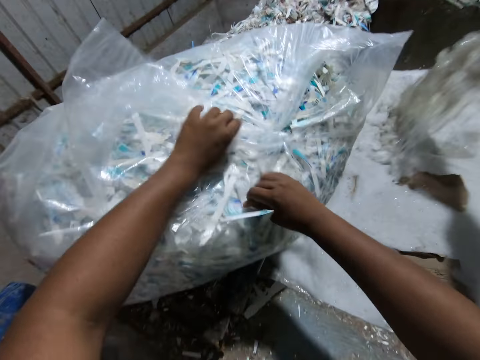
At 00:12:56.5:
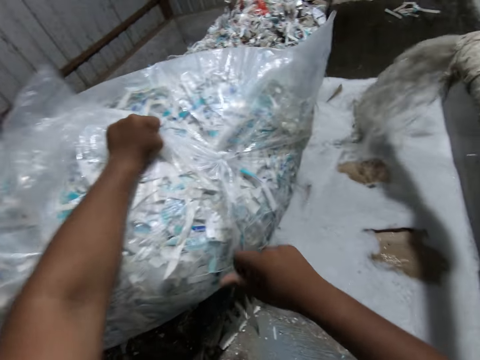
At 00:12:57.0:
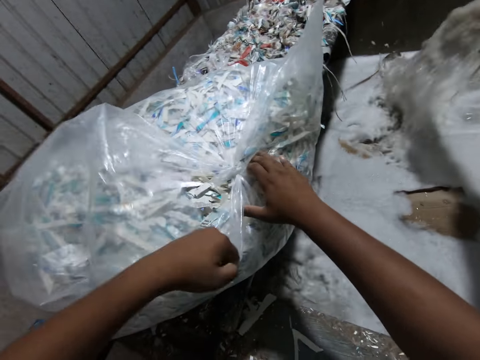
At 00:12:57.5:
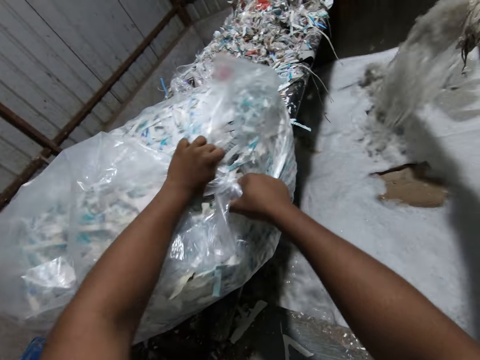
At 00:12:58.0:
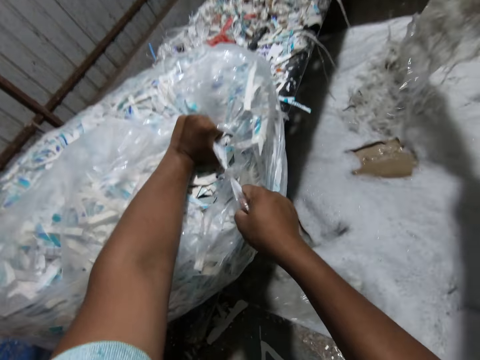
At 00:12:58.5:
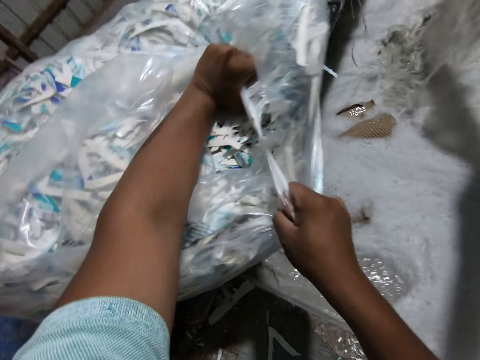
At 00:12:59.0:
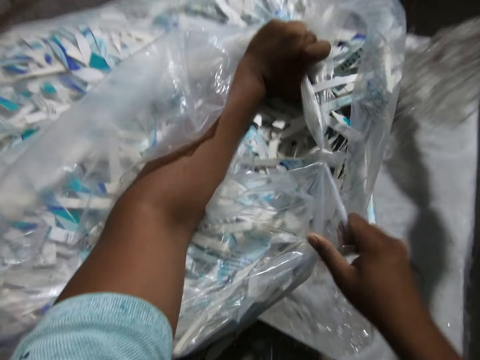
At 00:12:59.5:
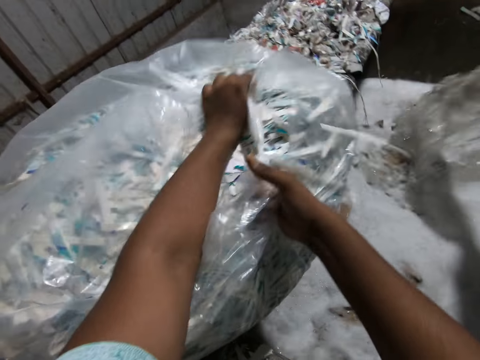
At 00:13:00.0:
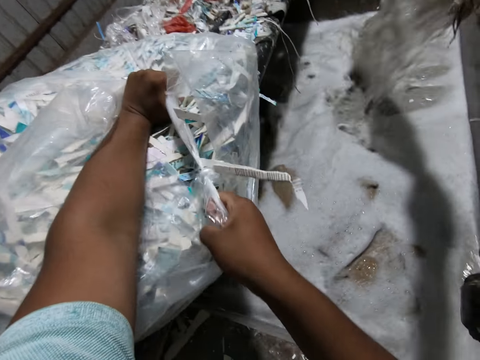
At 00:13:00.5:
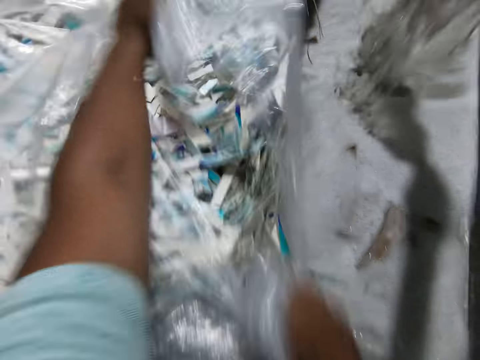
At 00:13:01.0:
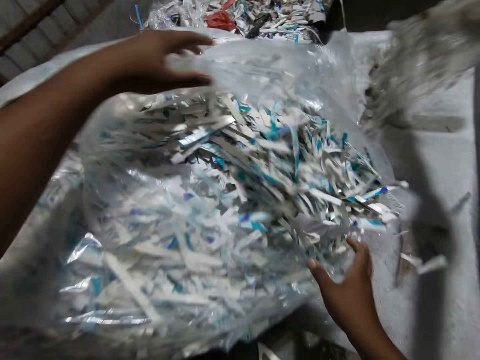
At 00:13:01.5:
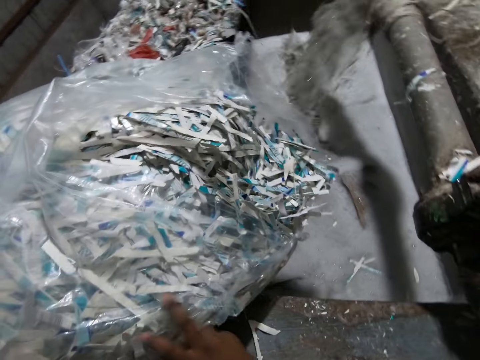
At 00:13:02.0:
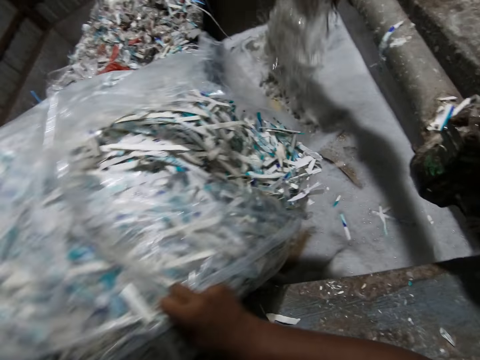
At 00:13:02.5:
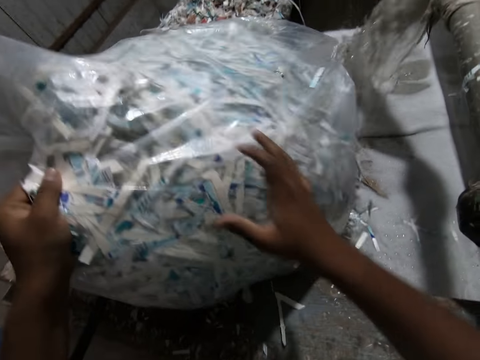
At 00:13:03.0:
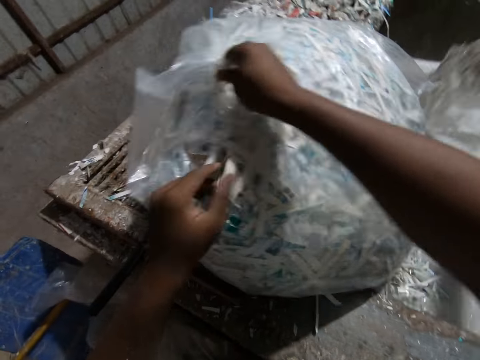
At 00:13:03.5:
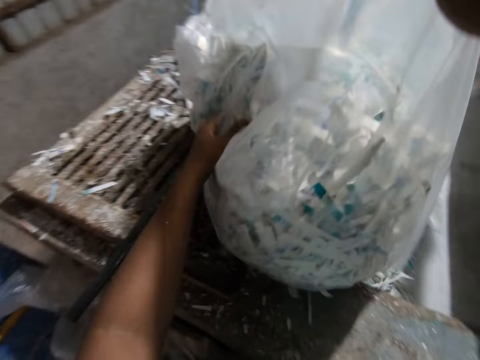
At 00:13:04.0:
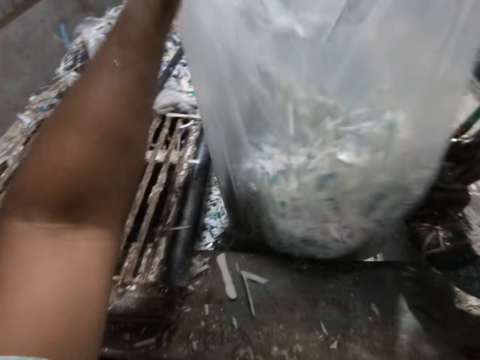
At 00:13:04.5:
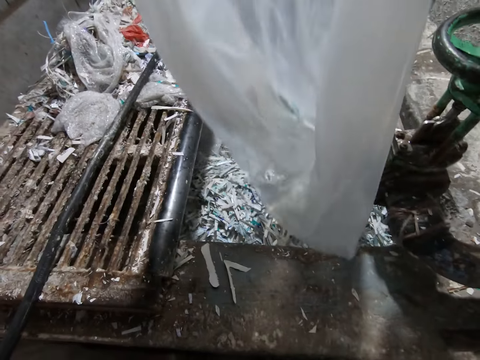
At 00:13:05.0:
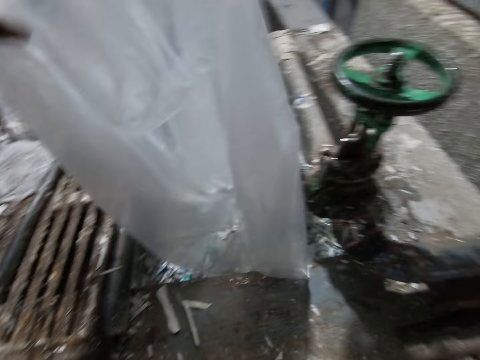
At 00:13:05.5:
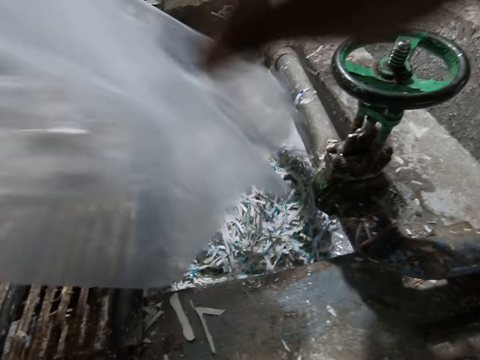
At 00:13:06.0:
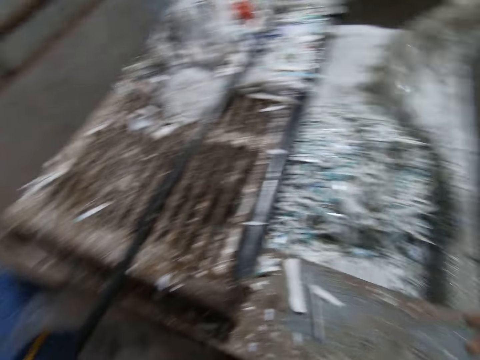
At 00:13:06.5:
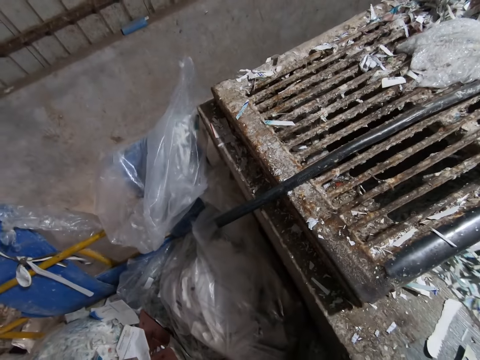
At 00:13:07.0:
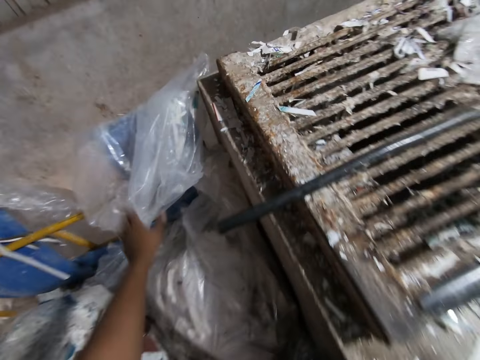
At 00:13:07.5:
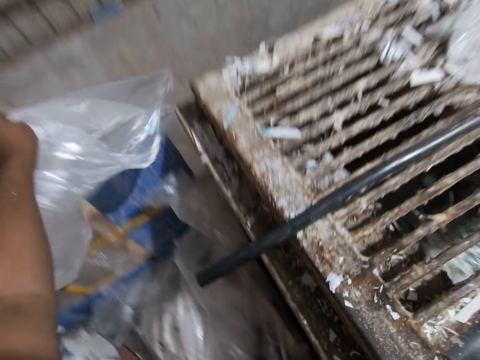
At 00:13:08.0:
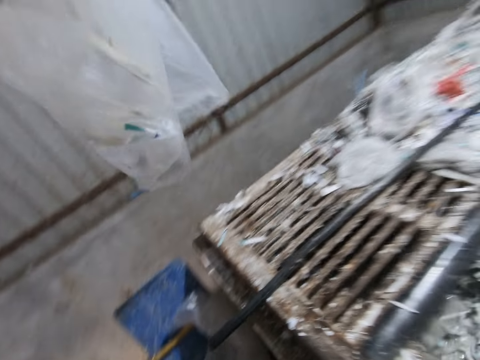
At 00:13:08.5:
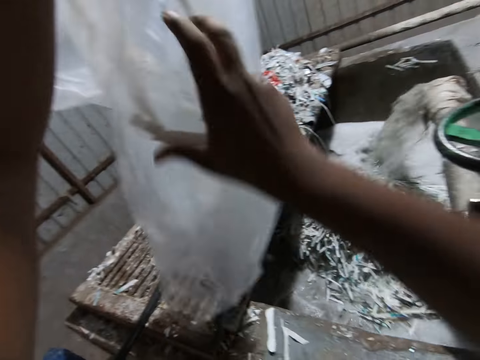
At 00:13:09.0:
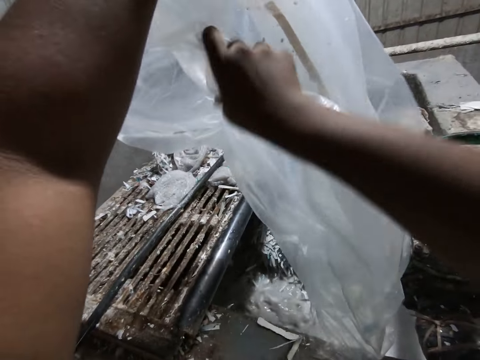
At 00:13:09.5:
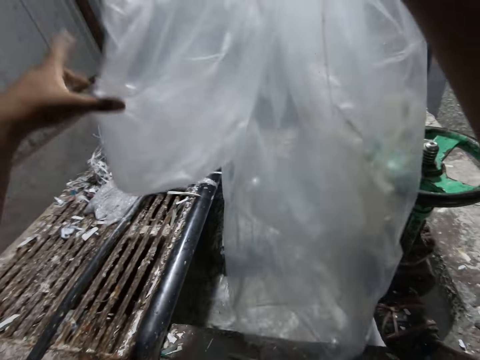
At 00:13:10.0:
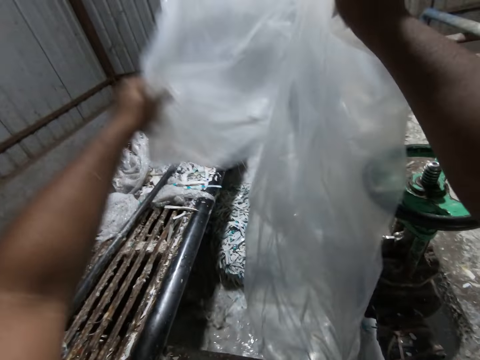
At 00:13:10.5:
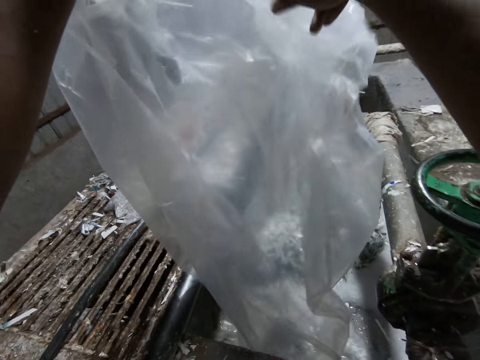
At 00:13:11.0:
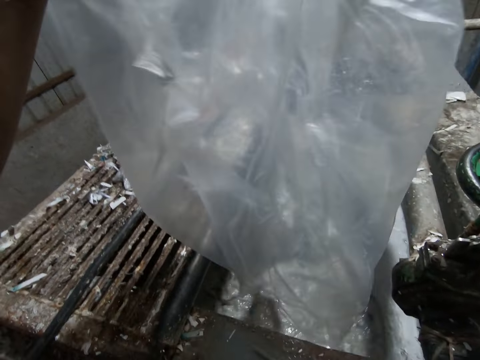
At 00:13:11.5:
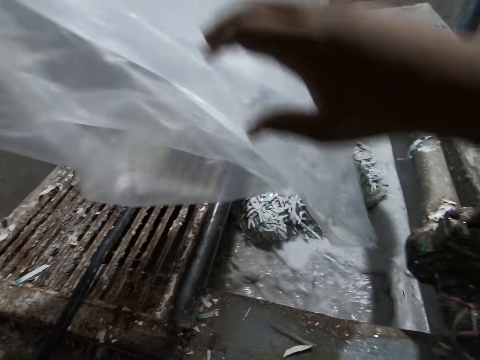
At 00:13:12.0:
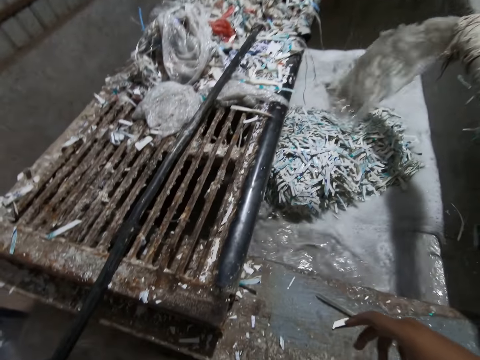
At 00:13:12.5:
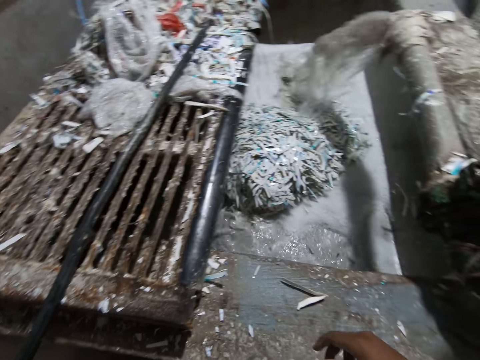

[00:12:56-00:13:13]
The camera wearer cuts a plastic or polythene bag on the paper beater machine with his hands. He pours out paper in the plastic bag with both hands into the paper beater machine. He opens the polythene bag. He drops the plastic bag on the floor with his left hand. He picks up the plastic bag with his left hand. He removes the excess papers from the polythene bag. He pours out paper in the plastic bag with both hands into the paper beater machine.

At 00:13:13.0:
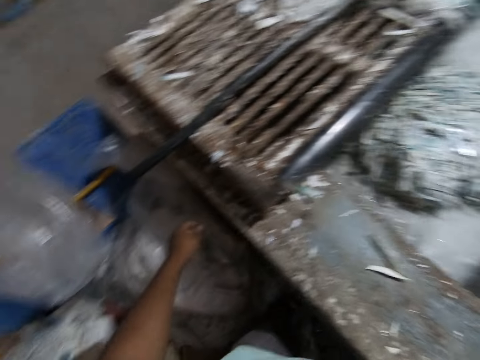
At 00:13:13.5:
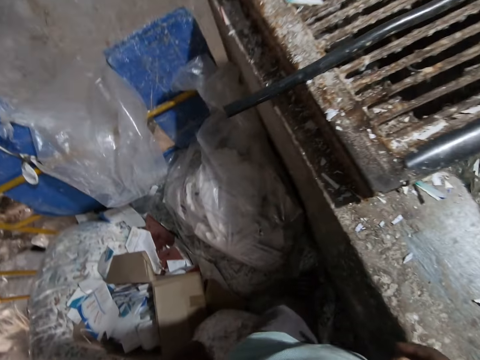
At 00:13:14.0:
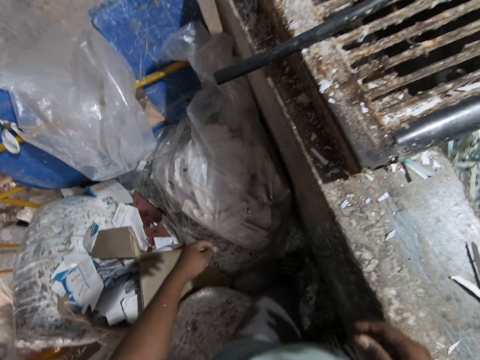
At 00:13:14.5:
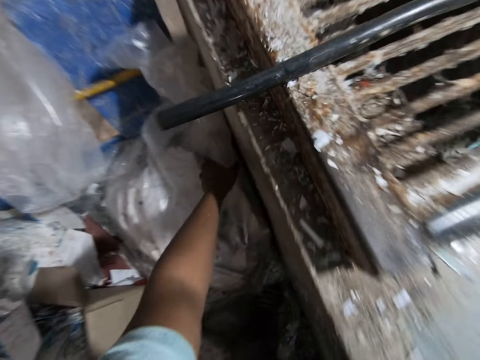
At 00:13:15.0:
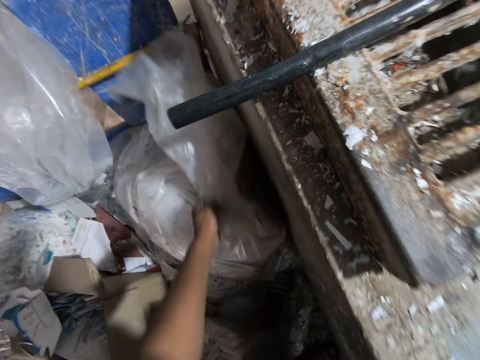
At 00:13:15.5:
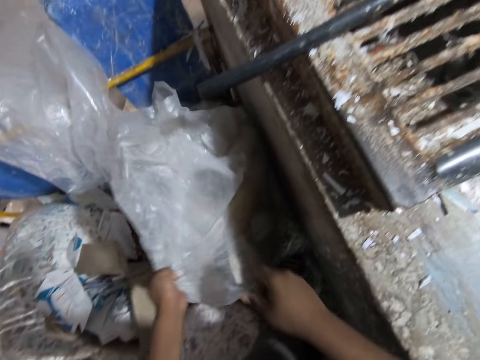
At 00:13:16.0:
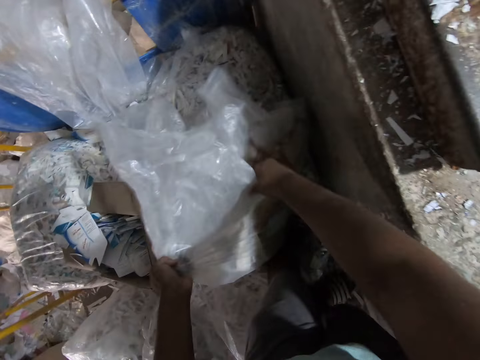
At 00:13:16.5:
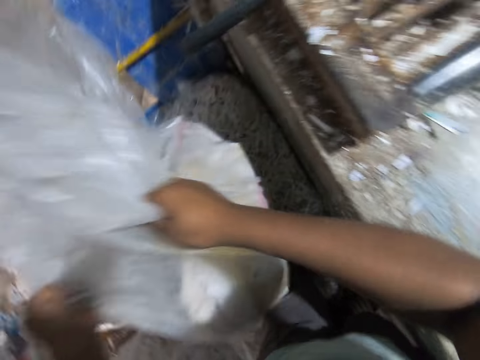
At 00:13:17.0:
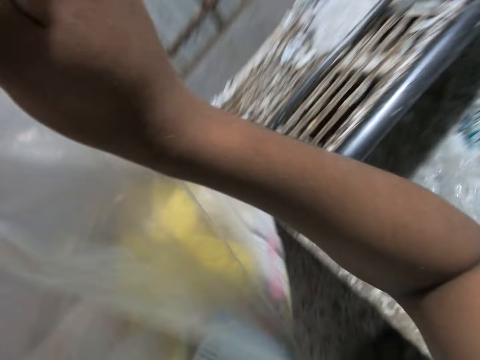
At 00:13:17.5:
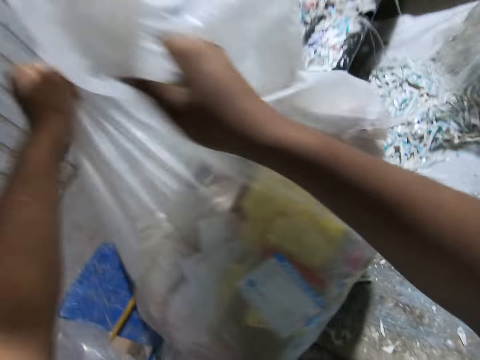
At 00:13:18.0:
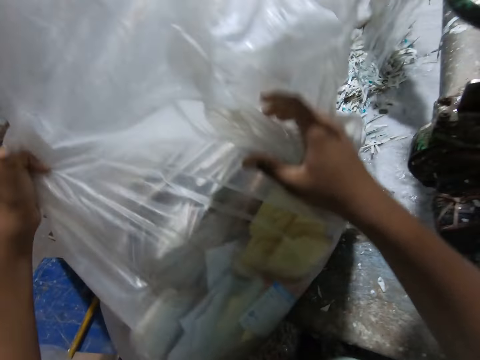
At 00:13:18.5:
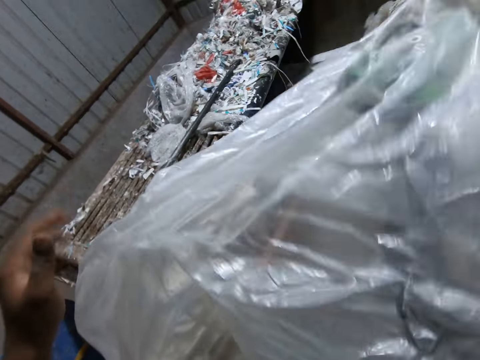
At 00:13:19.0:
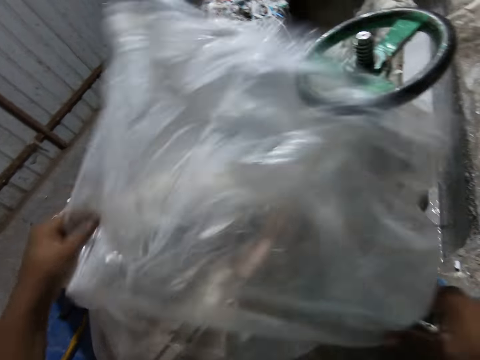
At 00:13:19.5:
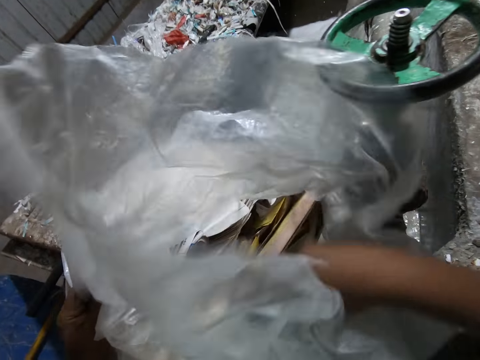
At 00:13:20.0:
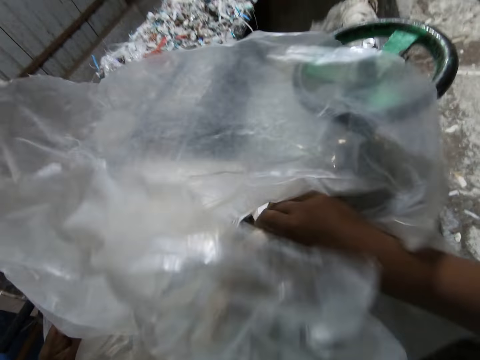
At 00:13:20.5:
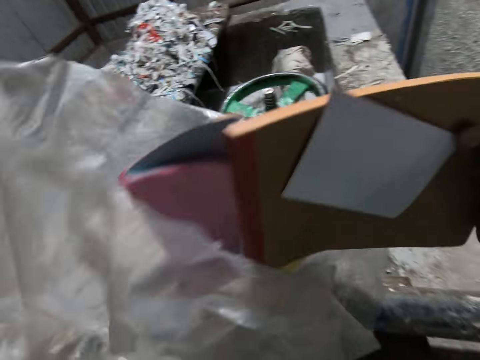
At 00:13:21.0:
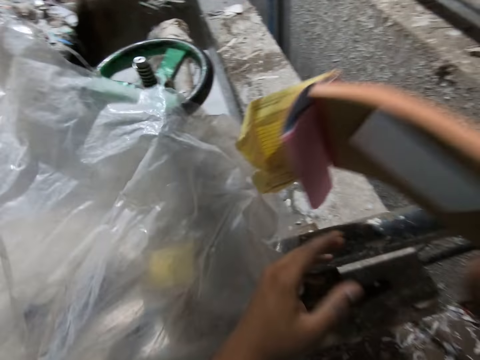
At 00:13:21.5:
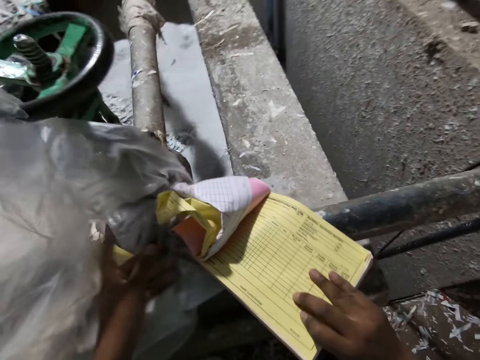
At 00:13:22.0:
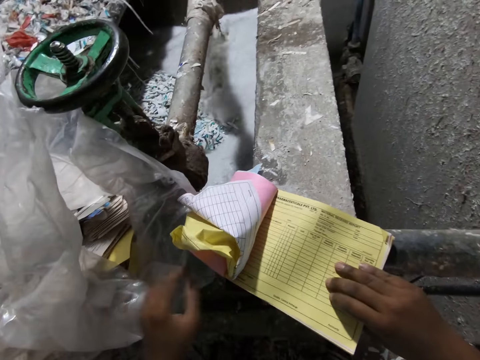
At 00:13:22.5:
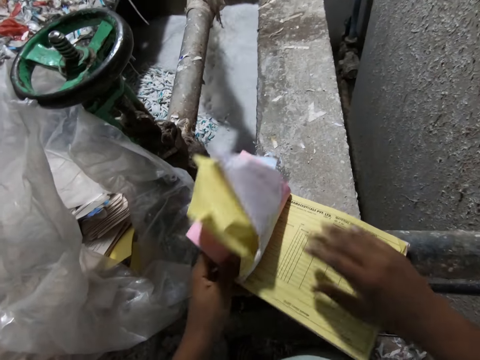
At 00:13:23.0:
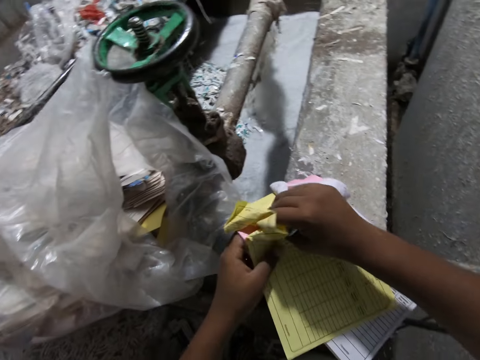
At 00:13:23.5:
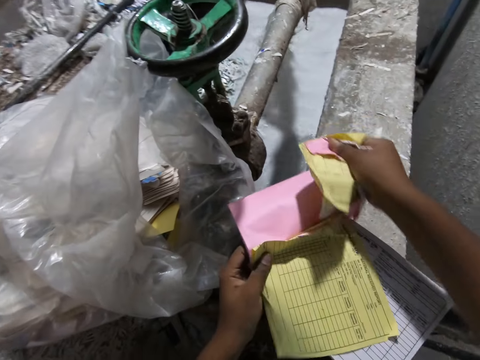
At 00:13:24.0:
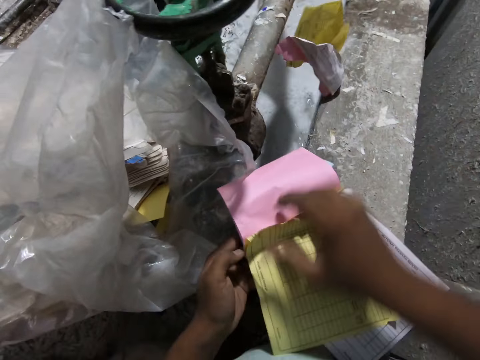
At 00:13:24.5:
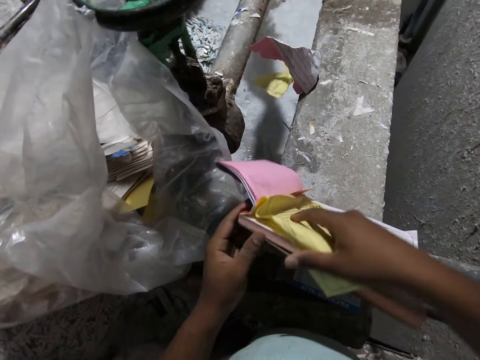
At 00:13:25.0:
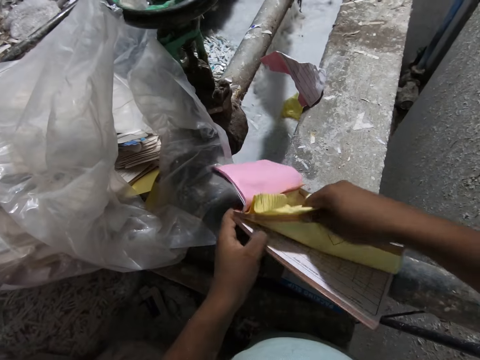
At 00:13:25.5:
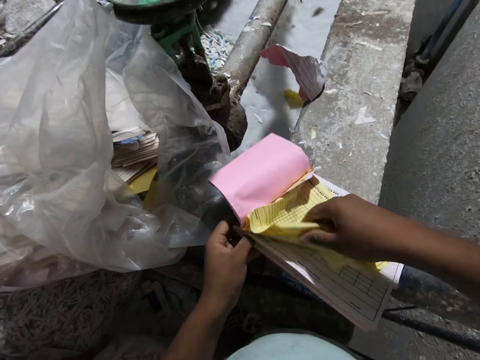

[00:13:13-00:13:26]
The camera wearer picks up a plastic bag on the floor with both hands. He drops the plastic bag on the paper beater machine. He picks out a book from the plastic bag with his right hand. He rips the pages of the book in his left hand with his right hand while throwing them in the water. He drops the book in his right hand into the paper beater machine. He tears the book in his left hand with his right hand.
